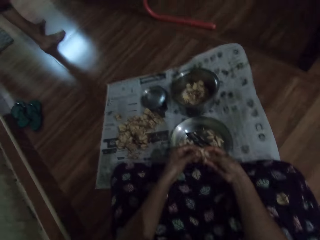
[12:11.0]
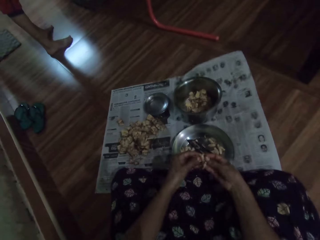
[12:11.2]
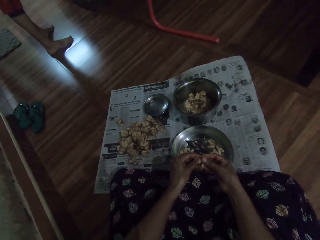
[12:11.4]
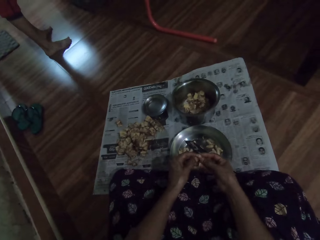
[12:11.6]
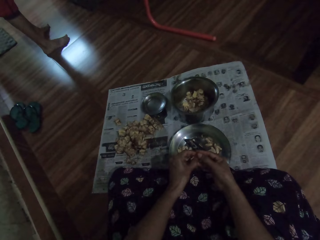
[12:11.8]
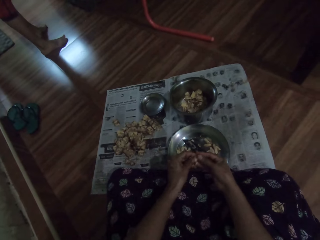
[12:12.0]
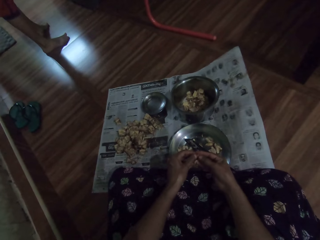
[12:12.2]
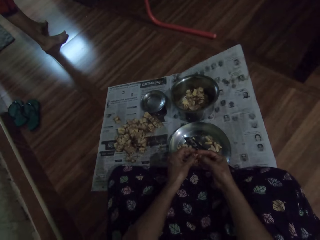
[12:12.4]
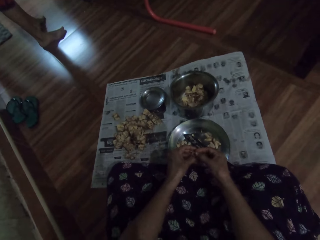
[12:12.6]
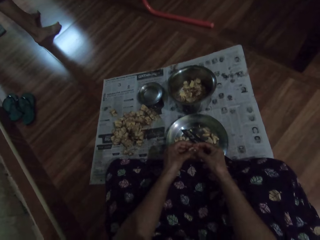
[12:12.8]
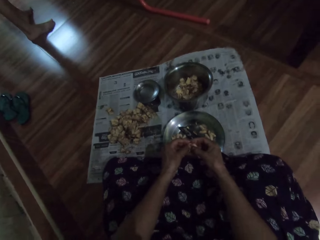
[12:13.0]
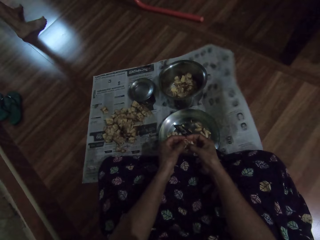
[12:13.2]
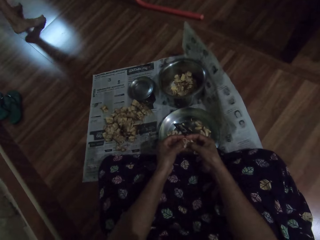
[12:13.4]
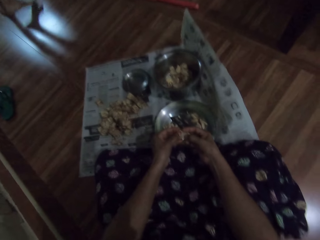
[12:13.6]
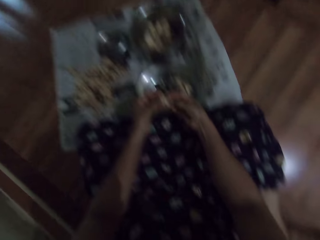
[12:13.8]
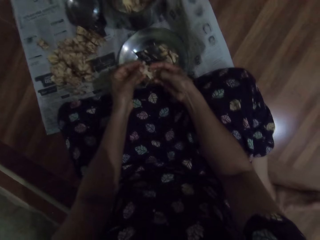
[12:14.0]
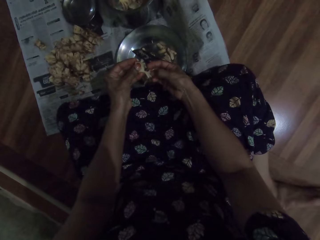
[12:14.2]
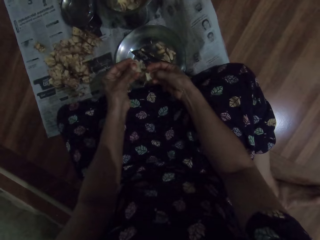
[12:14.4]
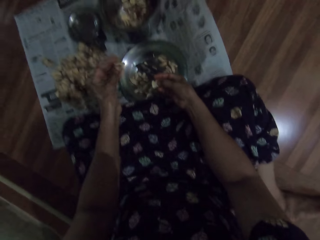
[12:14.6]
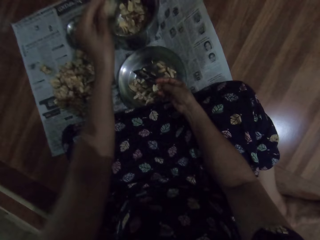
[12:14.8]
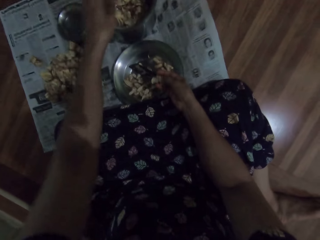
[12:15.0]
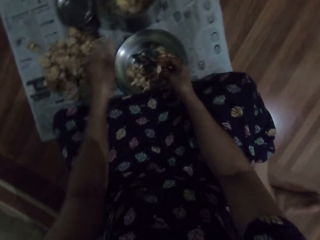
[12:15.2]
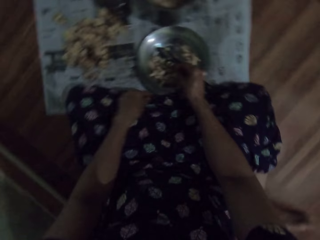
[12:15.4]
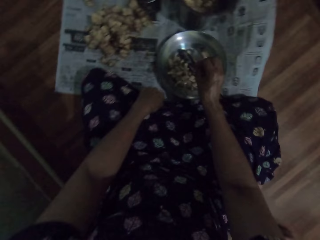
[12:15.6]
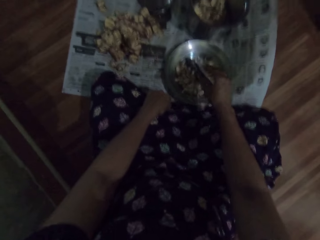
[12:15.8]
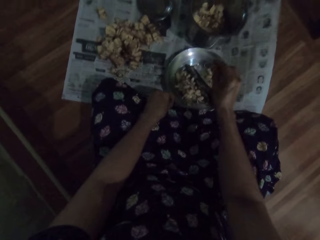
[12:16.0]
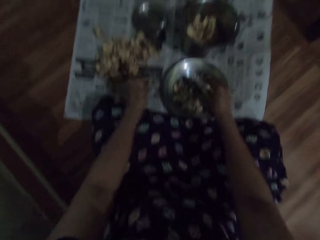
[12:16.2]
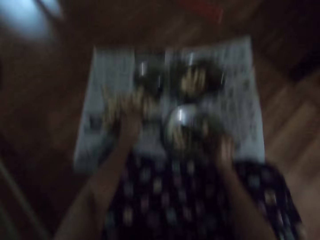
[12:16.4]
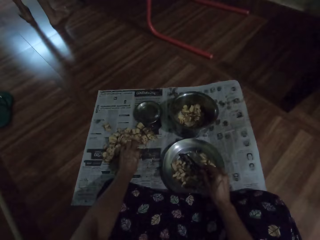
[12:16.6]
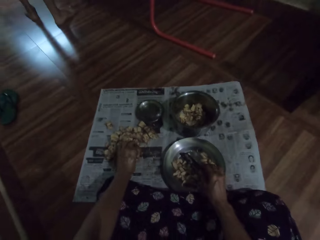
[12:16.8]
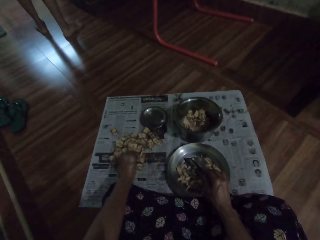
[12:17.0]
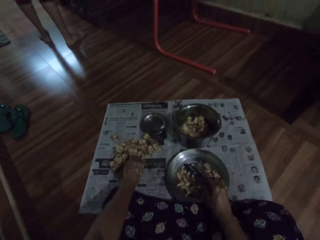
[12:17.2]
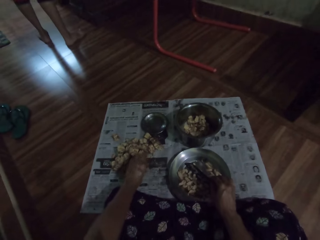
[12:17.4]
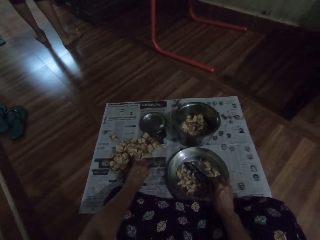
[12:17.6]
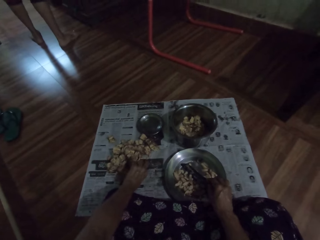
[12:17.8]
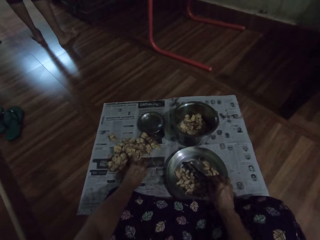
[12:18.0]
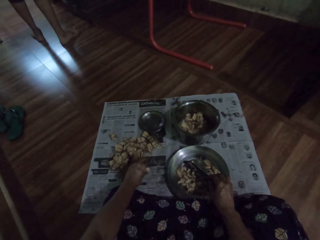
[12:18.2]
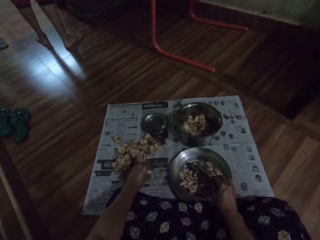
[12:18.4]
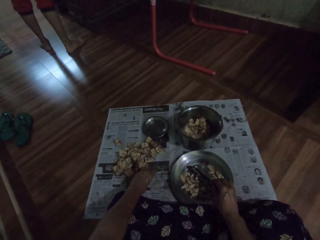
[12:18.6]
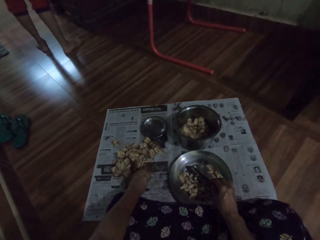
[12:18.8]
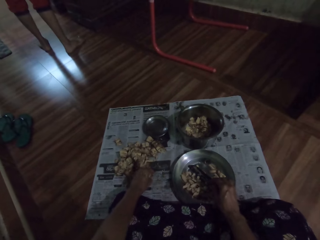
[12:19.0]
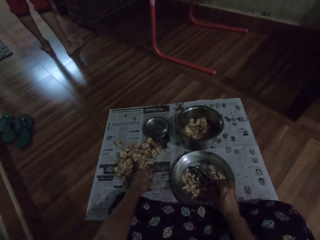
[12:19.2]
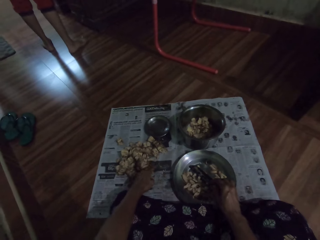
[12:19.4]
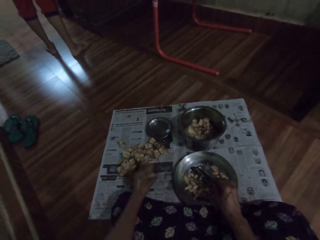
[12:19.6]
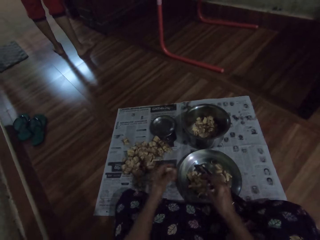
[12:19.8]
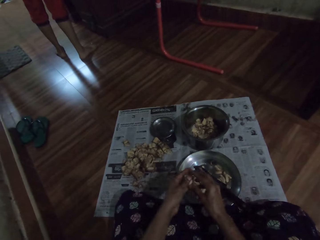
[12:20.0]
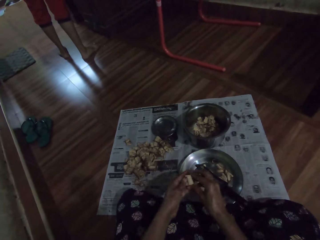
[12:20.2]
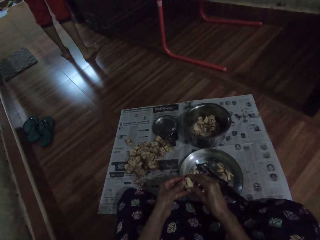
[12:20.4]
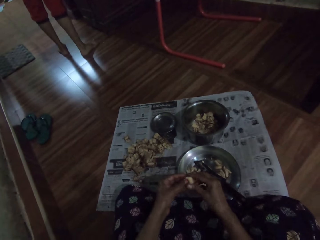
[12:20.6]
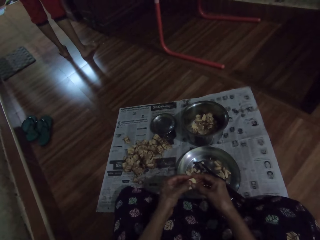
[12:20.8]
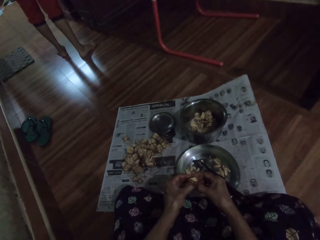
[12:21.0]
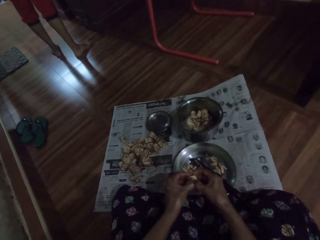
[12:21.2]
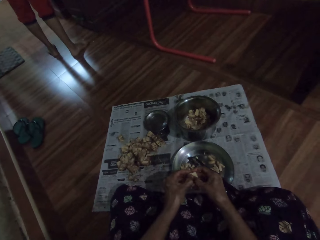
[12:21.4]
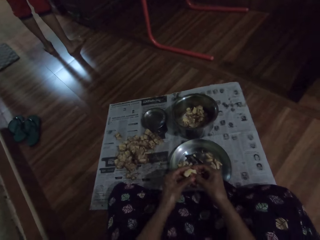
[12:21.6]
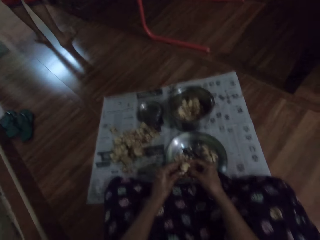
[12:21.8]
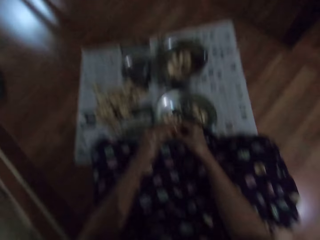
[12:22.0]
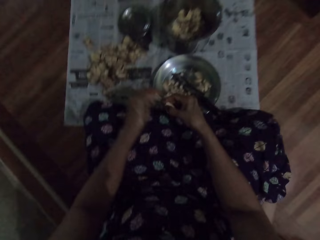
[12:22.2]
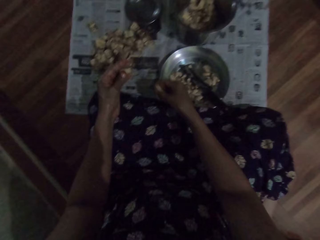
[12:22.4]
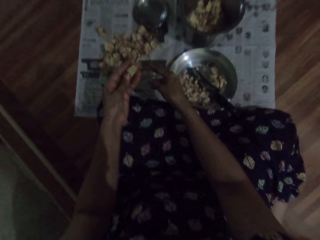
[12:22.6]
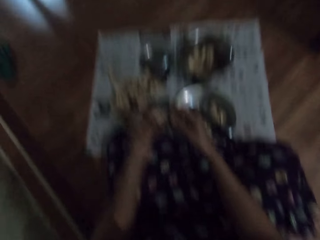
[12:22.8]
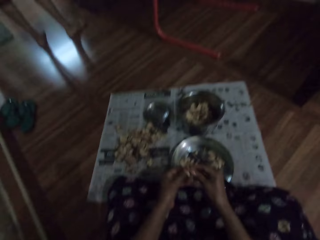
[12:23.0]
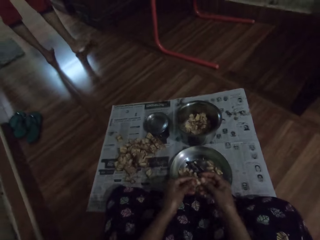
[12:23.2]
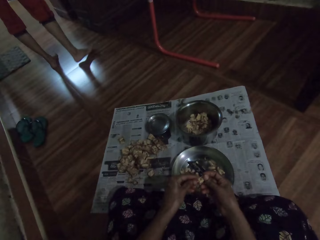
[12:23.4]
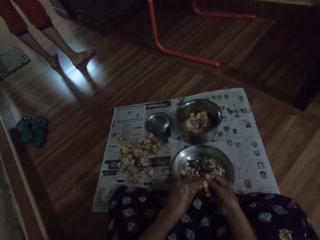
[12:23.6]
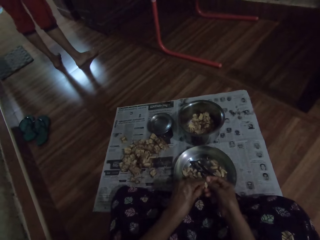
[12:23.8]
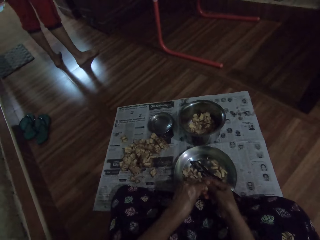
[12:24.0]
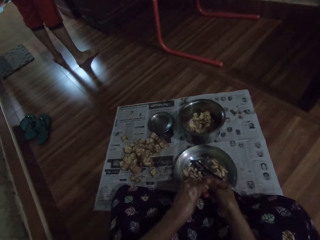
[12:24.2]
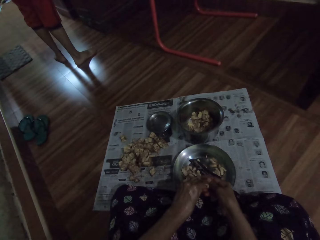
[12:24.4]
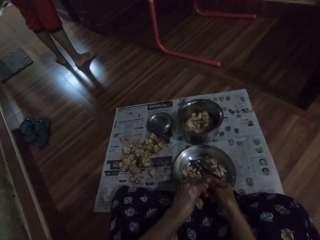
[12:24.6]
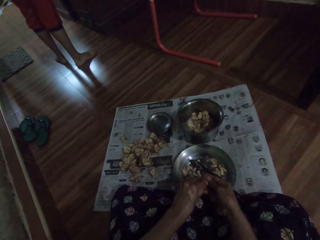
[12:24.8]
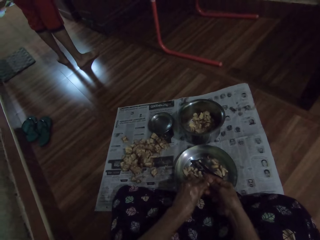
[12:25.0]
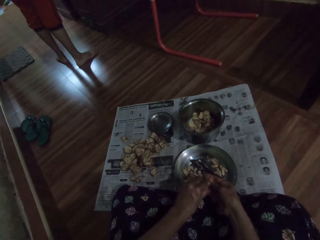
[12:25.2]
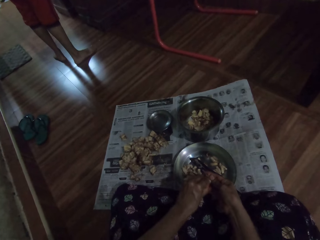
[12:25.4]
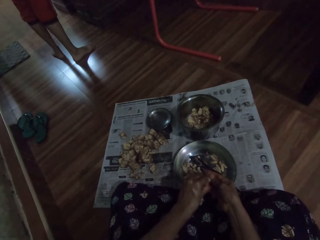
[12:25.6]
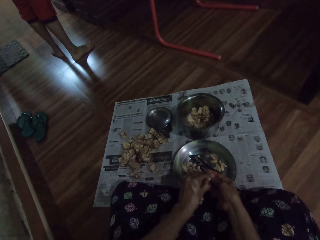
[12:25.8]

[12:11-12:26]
The camera wearer peels the garlic and looks around. She drops the irvingia seed peel or garlic inner peel in the plate on the floor with her left hand. She drops the irvingia seed in the plate on the floor with her right hand. She picks an irvingia seed from the floor with her left hand. She splits the irvingia seed with her hands. She drops the irvingia seed on the floor with her right hand. She peels the irvingia seed into the plate on the floor with her hands.

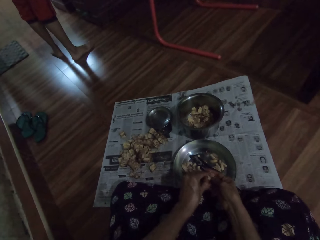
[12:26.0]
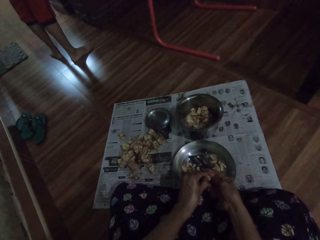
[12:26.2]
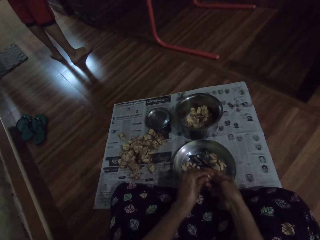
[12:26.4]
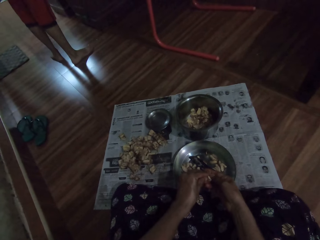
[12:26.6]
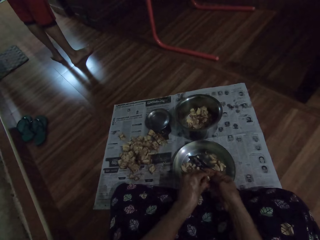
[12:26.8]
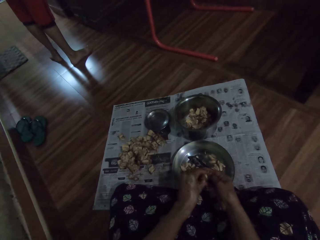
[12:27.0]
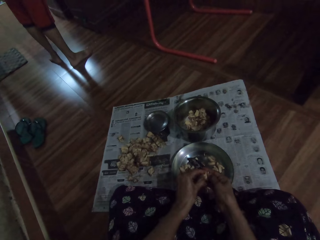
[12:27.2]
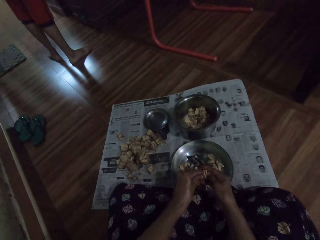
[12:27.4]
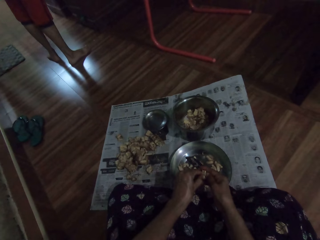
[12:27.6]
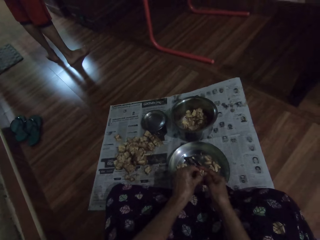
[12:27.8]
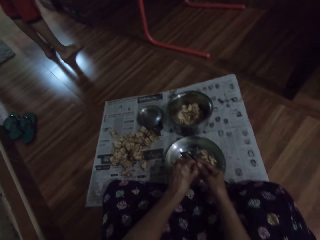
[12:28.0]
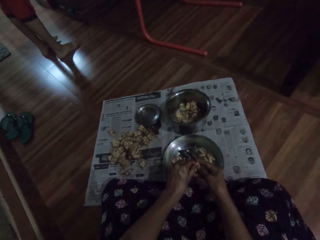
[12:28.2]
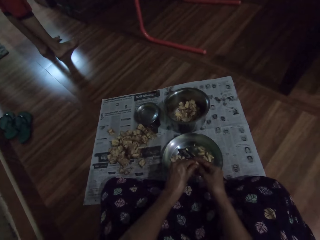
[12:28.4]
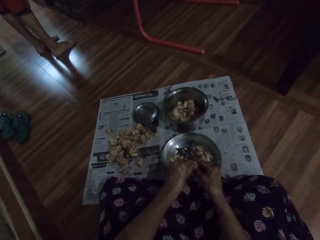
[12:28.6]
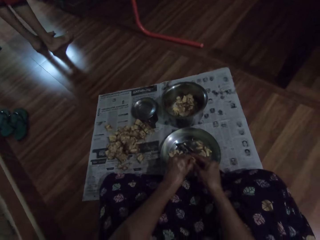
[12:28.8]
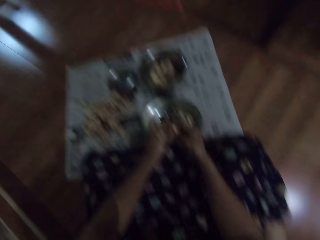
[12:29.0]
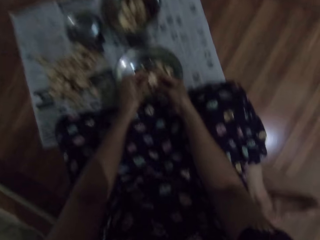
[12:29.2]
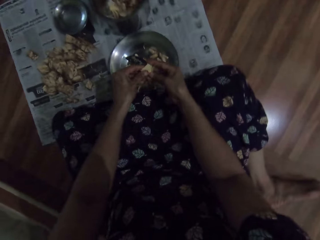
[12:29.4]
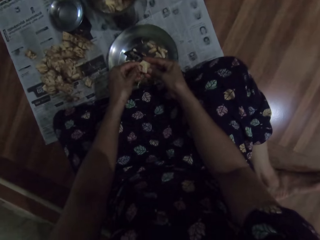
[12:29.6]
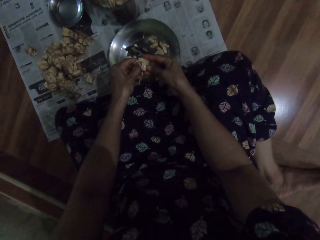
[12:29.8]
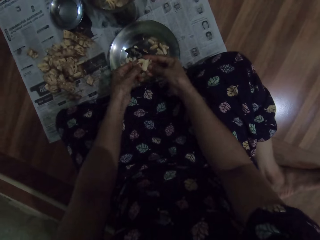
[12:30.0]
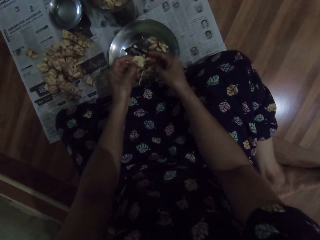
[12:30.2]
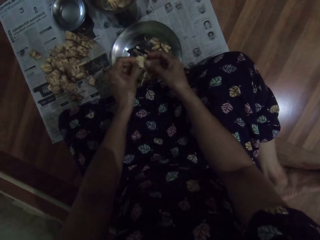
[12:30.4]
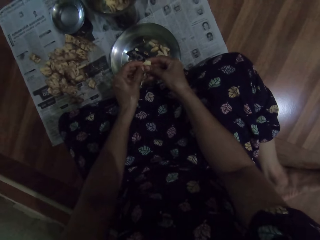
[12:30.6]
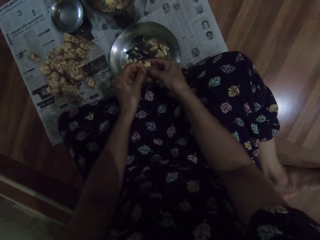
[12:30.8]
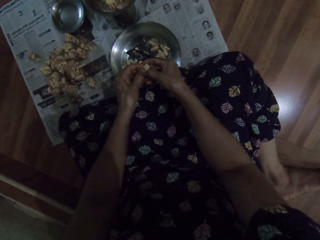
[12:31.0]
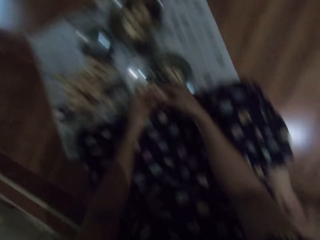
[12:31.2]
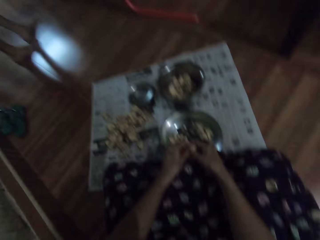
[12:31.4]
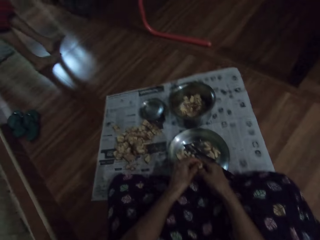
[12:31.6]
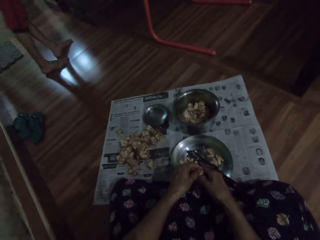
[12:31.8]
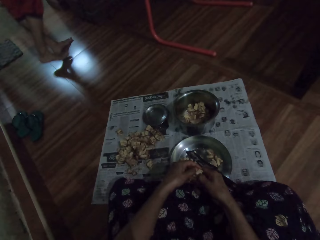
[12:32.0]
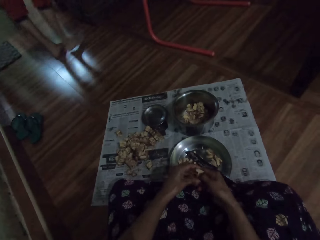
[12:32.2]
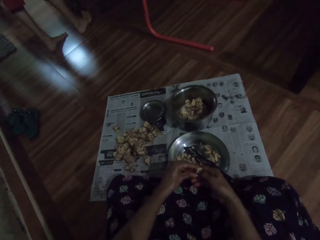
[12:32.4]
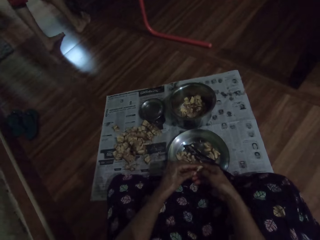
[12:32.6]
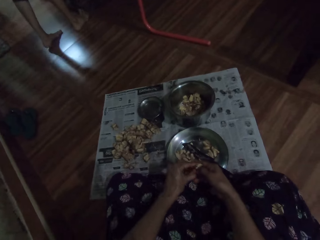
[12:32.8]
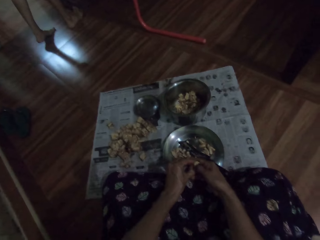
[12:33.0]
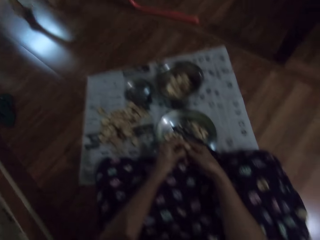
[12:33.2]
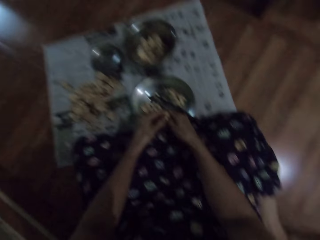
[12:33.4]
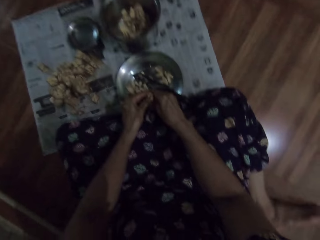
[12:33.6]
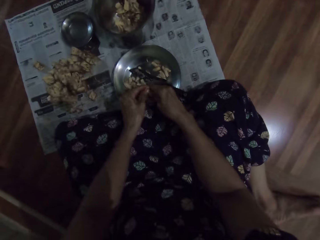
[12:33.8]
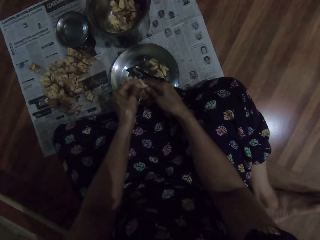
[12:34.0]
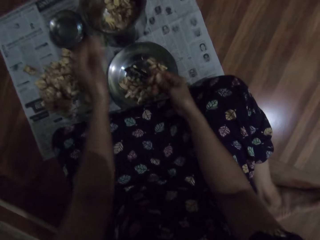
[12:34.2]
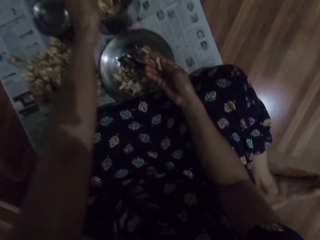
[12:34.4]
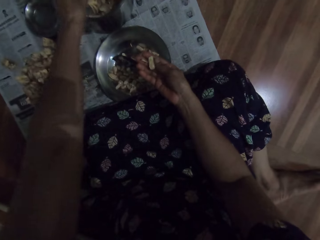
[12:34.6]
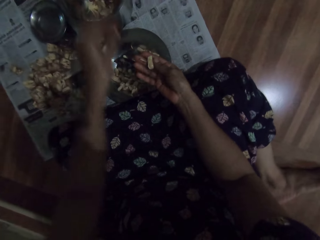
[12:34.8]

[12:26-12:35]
The camera wearer peels the garlic and looks around. She peels the garlic and looks around again. She drops the irvingia seed peel in the plate on the floor with her left hand.
